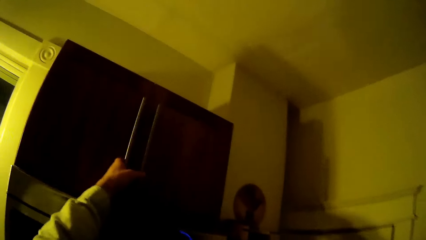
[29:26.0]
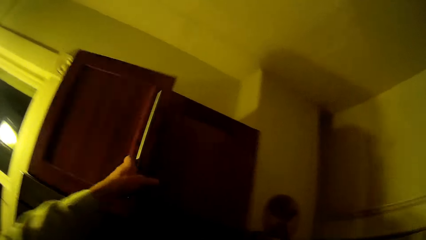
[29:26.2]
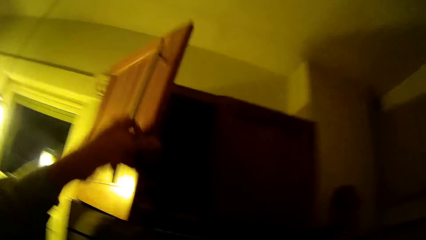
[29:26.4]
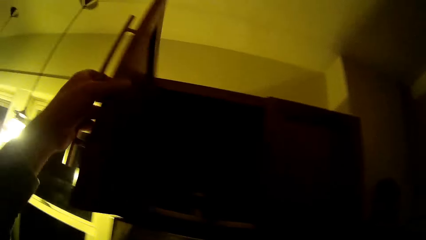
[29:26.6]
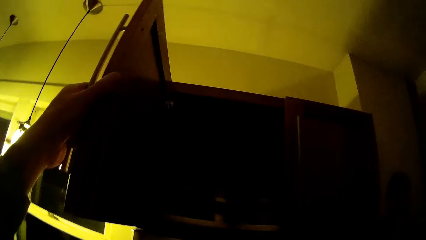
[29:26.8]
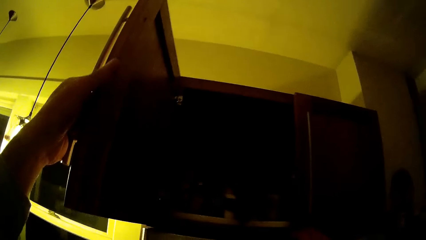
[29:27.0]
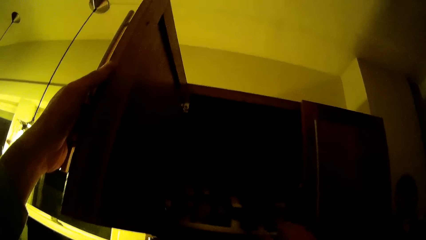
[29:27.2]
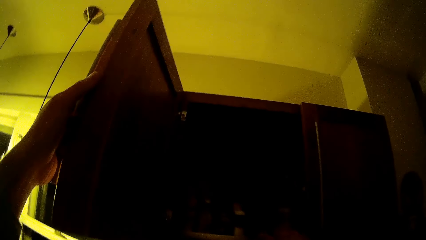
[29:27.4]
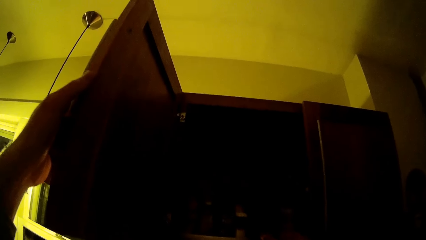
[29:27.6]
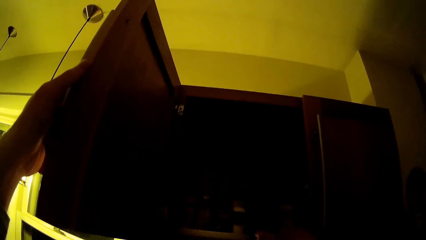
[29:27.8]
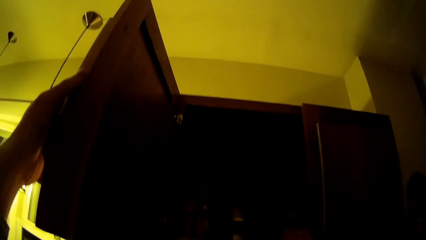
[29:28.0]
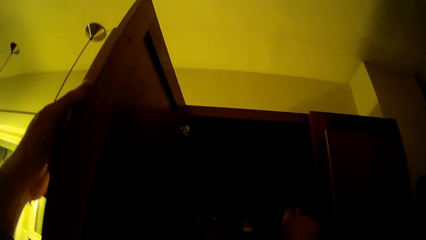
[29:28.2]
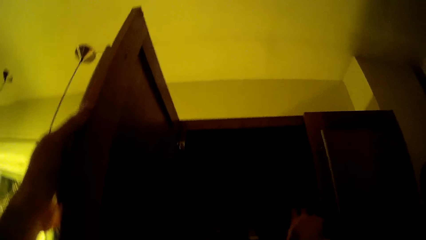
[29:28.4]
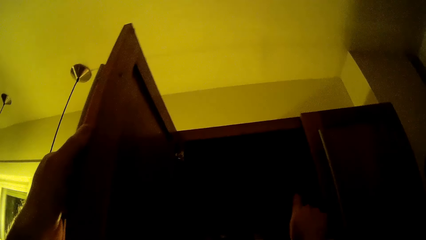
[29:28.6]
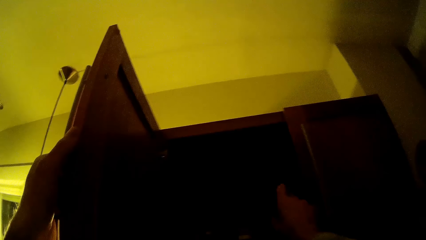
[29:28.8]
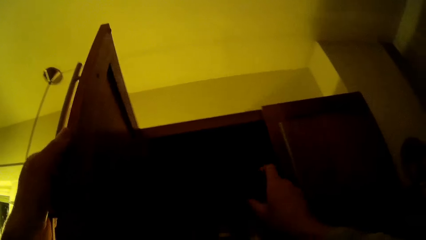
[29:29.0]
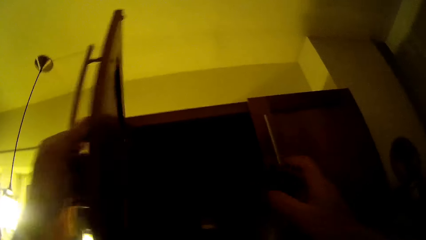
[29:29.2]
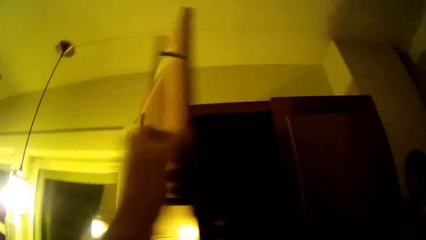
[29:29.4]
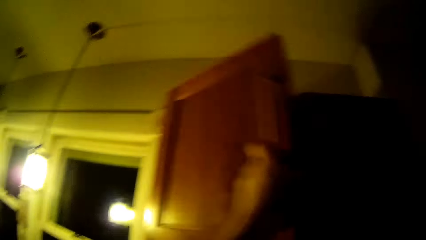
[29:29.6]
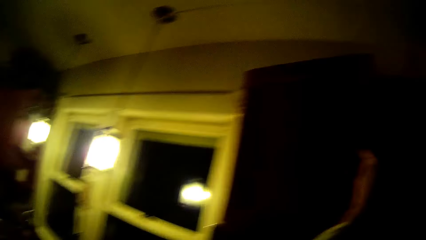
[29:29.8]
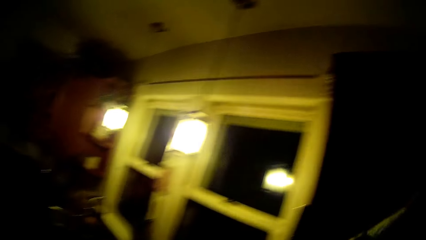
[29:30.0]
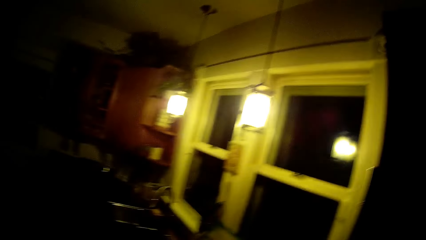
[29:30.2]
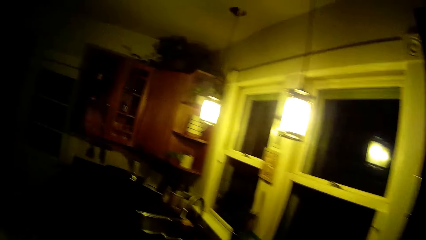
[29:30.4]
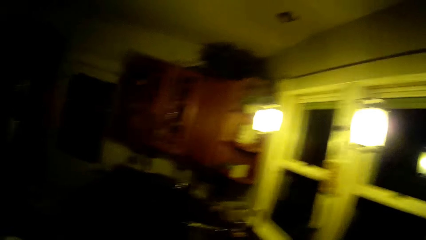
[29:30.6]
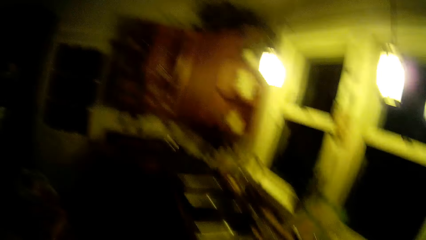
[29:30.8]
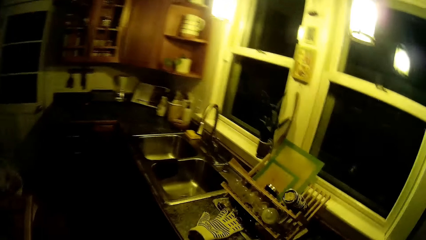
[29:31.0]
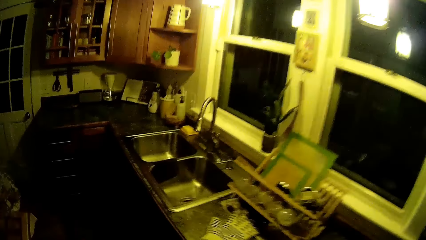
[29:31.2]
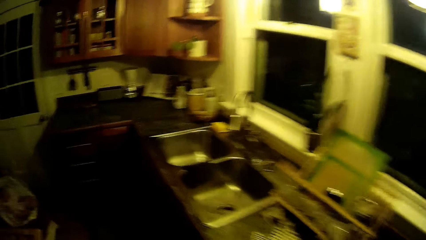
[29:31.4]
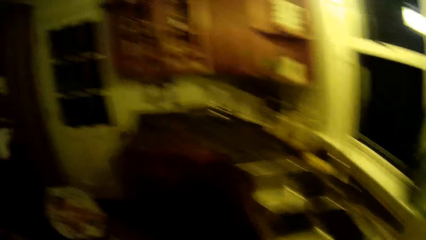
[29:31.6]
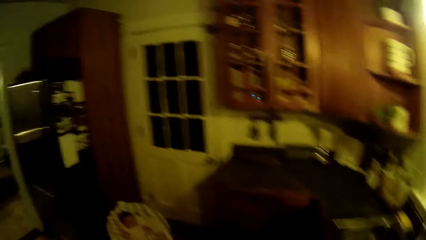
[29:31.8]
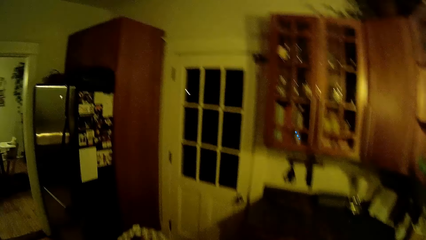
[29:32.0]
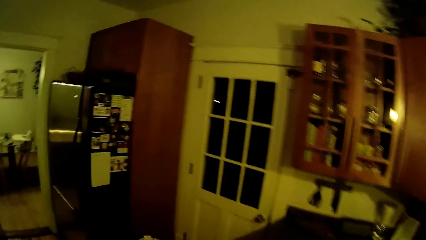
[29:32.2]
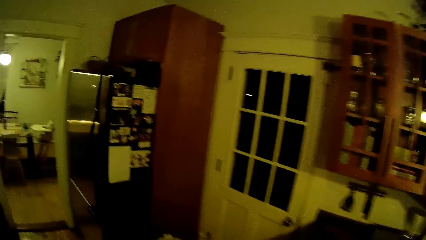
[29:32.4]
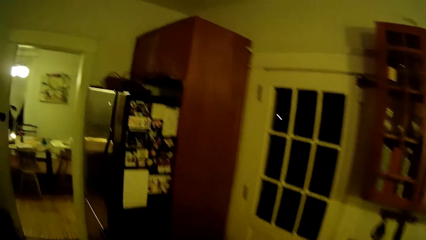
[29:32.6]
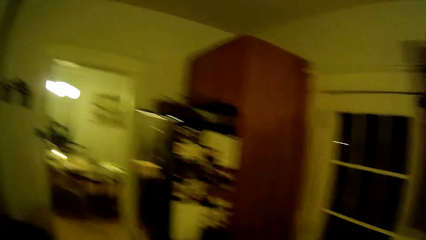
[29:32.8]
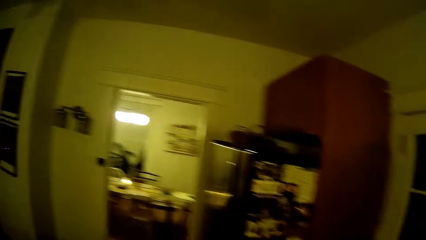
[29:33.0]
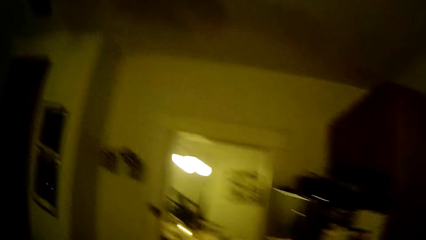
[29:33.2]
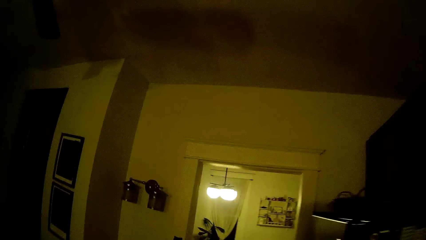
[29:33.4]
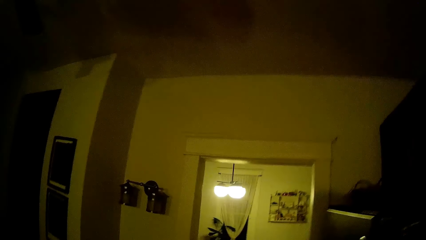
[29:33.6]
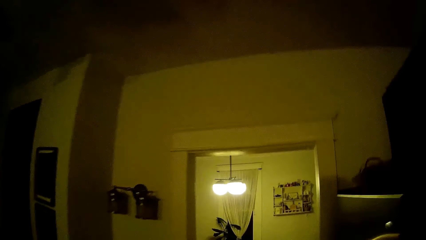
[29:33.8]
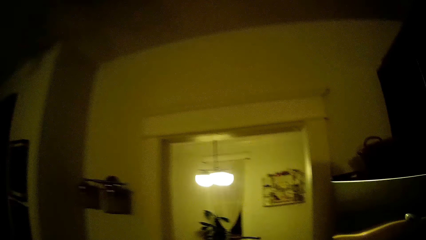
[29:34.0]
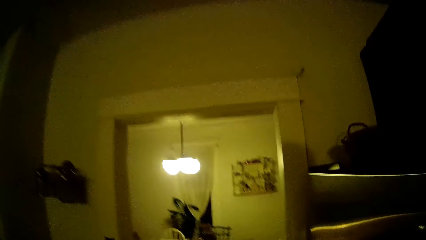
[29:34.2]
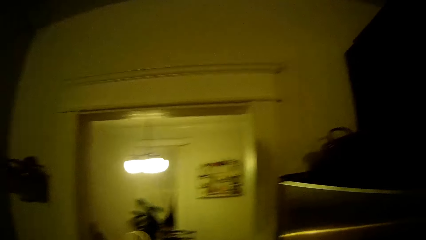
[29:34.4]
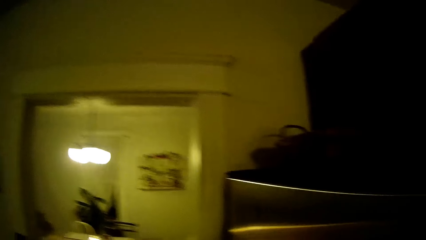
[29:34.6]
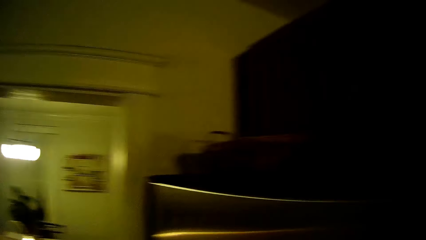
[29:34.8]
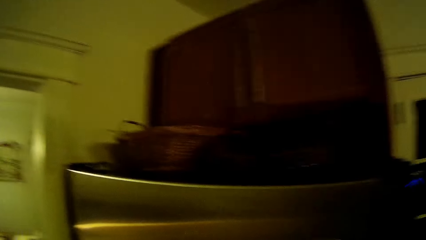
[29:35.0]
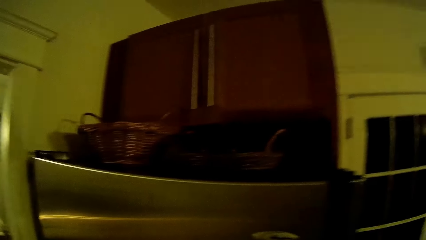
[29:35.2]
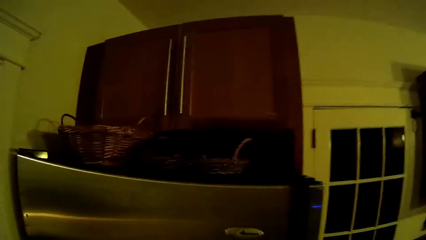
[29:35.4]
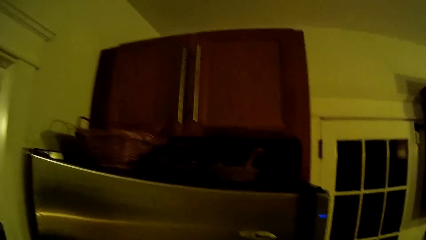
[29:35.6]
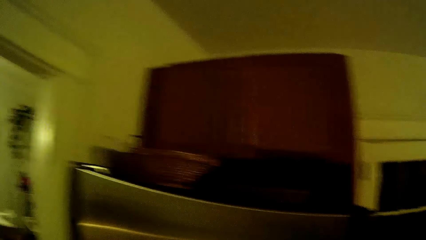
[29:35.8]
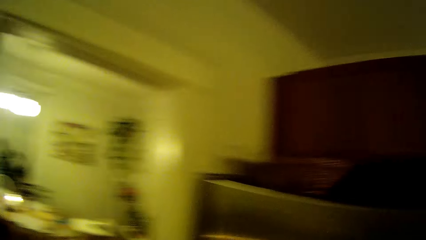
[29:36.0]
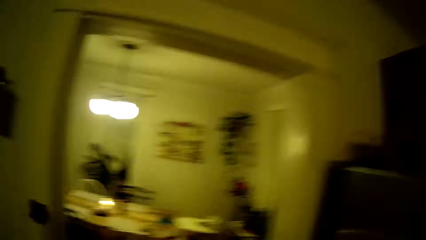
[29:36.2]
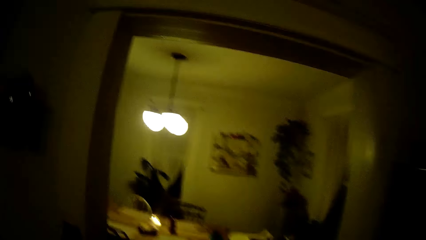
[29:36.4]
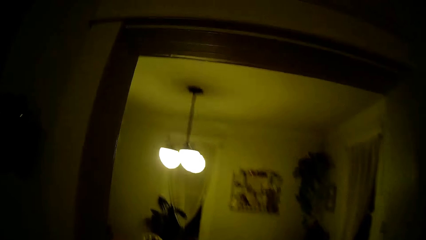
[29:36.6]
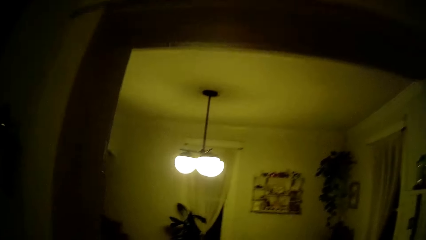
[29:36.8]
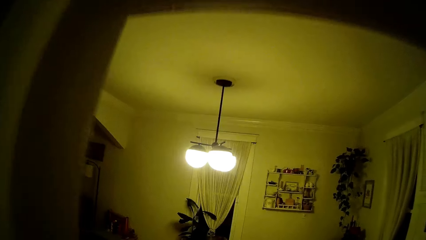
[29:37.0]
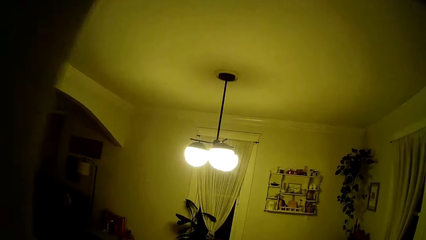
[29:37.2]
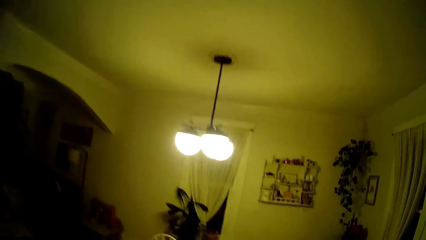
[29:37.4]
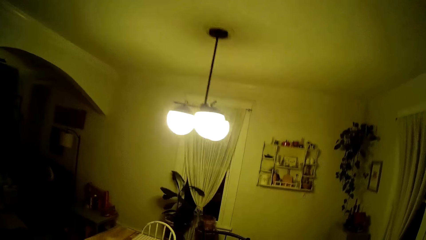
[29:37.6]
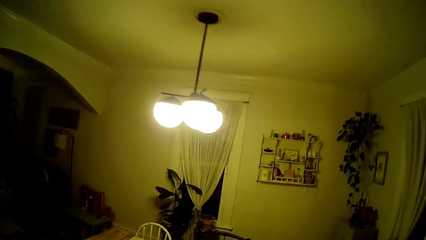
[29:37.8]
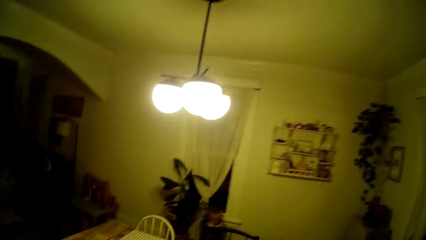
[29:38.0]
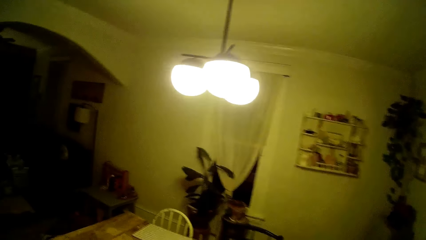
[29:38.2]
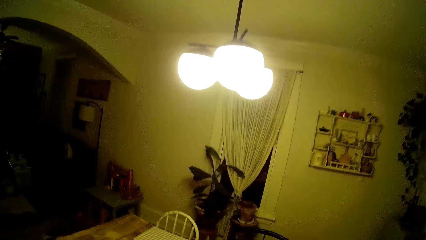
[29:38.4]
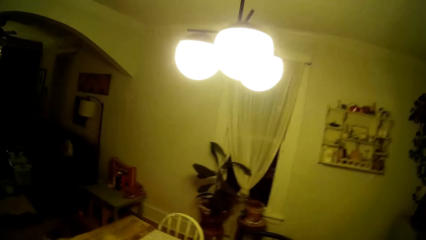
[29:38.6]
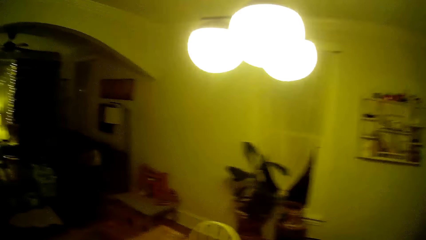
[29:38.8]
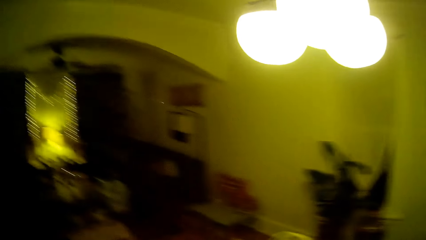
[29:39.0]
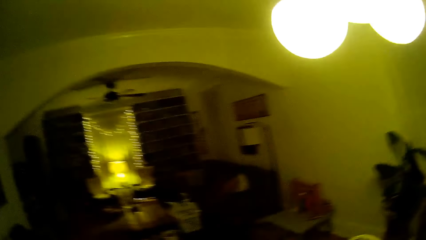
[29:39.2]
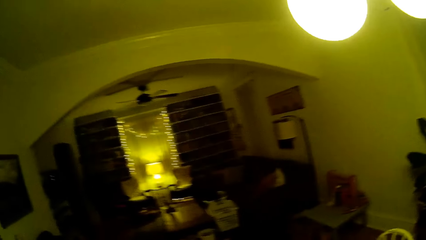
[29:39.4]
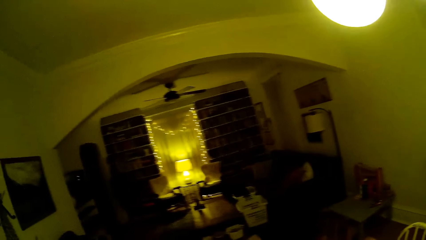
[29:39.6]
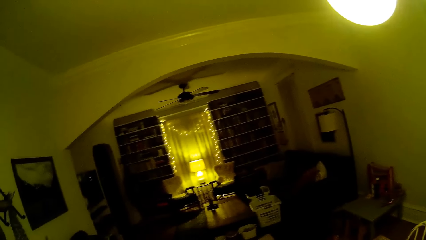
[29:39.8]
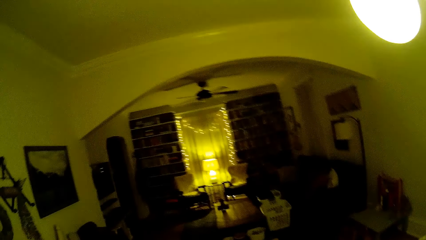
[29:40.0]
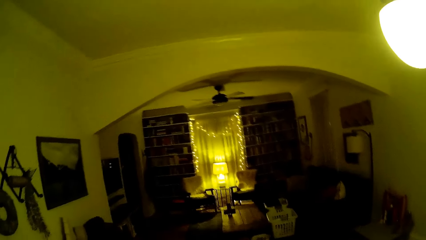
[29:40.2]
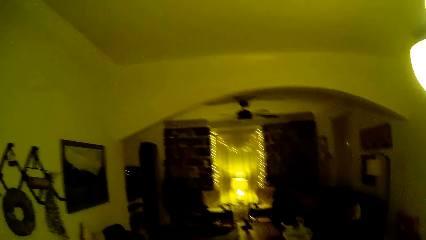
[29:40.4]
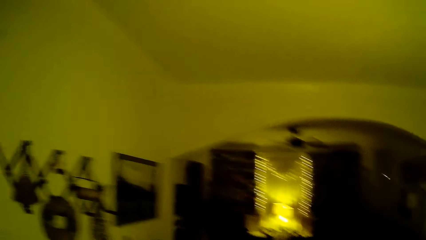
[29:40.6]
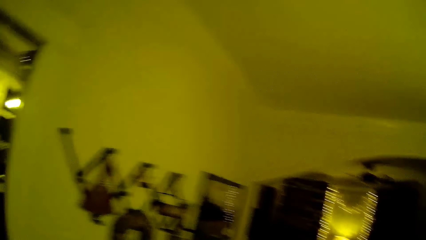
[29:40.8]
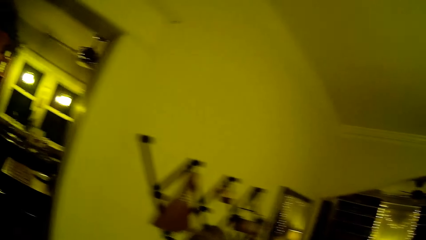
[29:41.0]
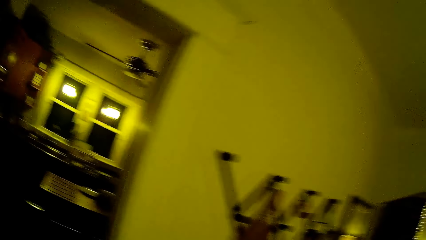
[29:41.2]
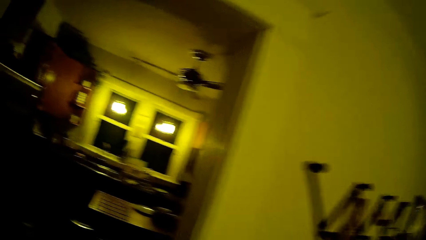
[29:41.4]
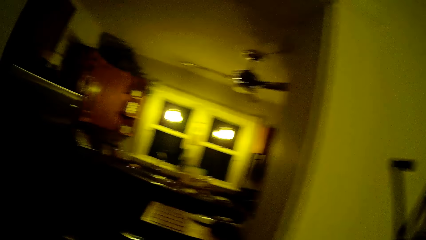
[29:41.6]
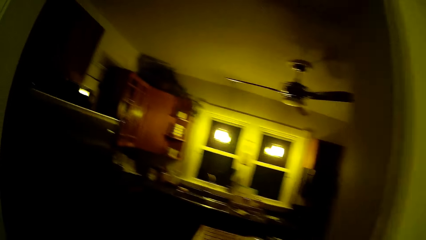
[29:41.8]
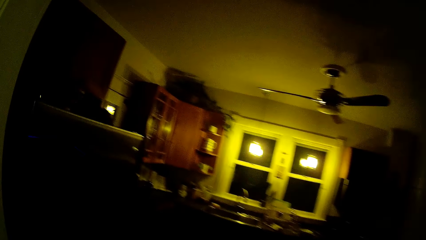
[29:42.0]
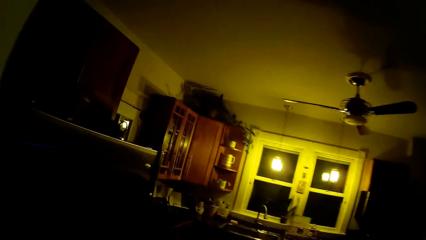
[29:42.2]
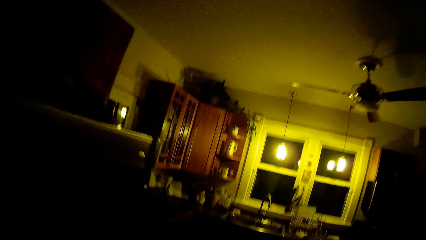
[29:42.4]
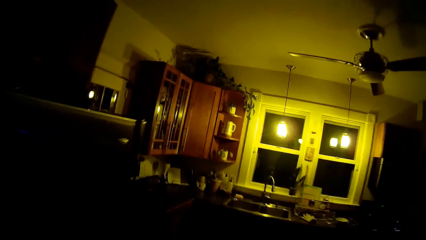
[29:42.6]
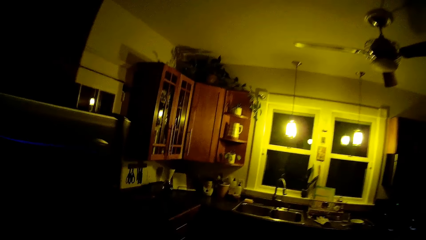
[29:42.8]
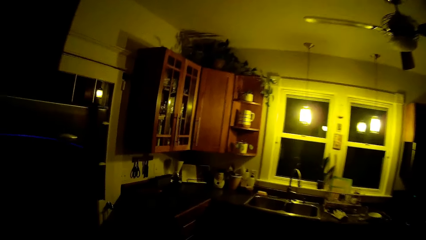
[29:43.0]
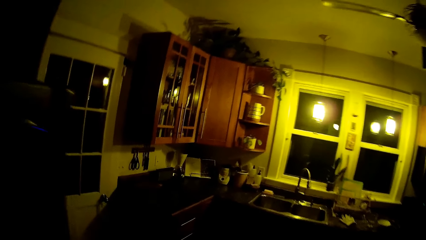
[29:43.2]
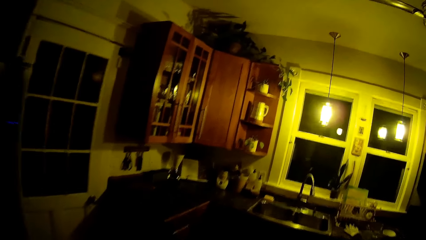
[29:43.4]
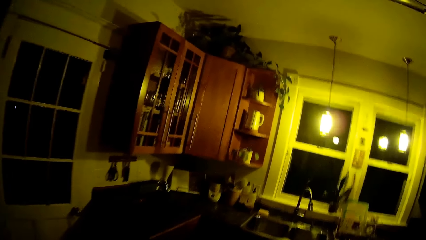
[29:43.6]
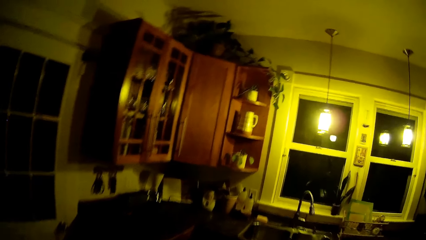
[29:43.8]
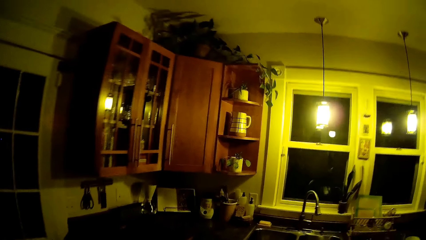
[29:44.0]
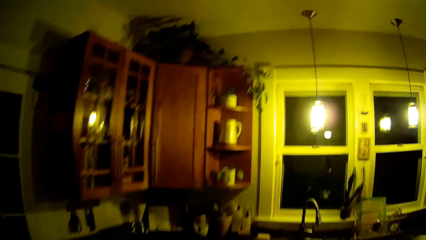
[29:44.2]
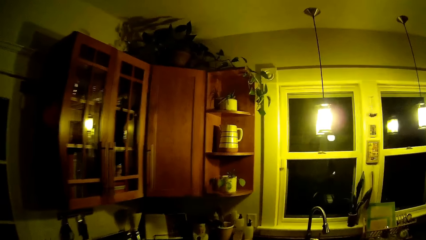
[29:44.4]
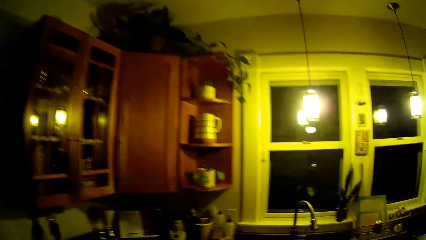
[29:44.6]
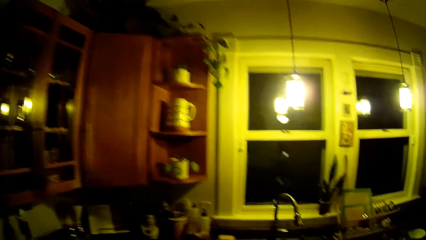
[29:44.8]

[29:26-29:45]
The camera wearer opens a cabinet or drawer with his left hand. He picks up a cup in the cabinet with his right hand. He closes the cabinet with his left hand. He walks around the room. He leaves the kitchen. He enters the kitchen.
